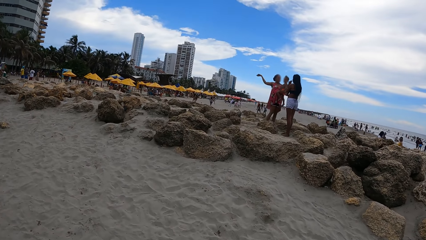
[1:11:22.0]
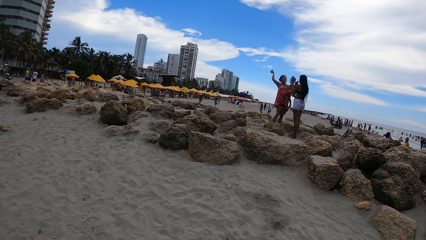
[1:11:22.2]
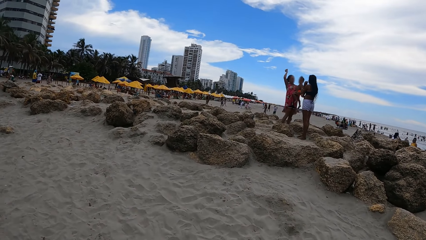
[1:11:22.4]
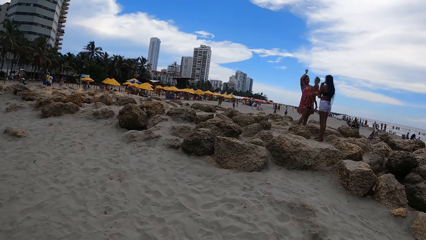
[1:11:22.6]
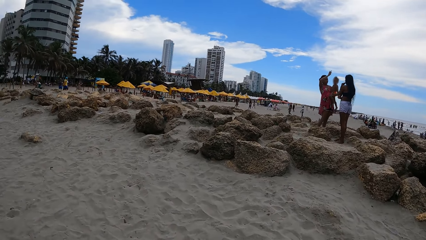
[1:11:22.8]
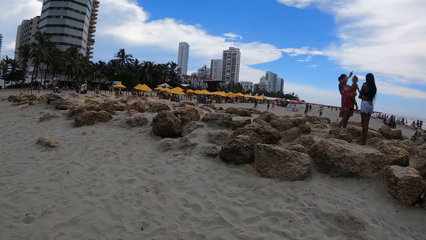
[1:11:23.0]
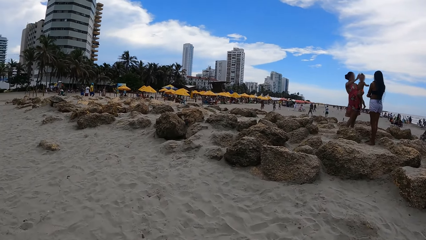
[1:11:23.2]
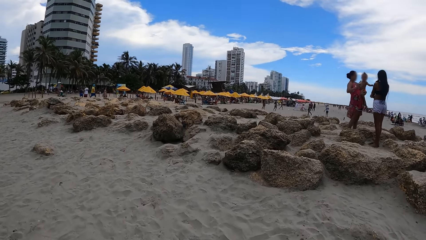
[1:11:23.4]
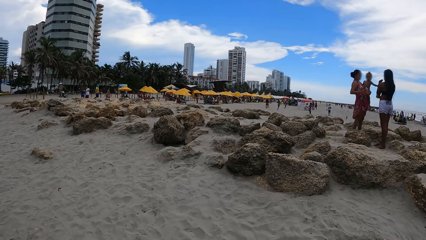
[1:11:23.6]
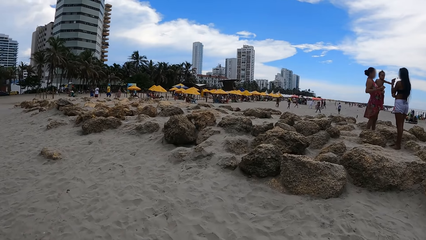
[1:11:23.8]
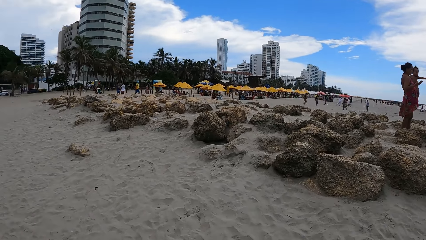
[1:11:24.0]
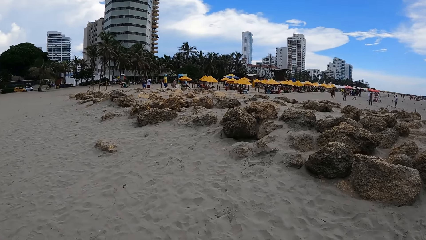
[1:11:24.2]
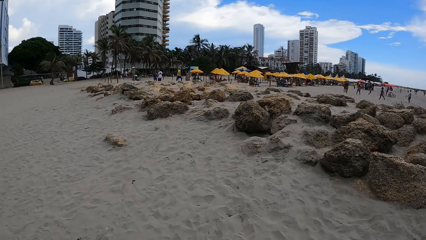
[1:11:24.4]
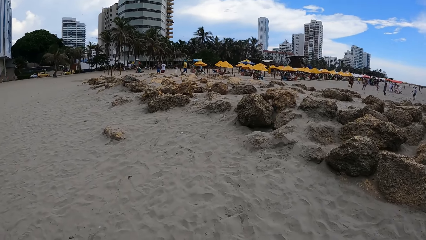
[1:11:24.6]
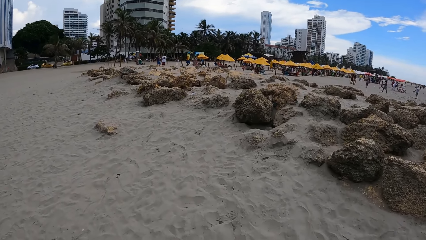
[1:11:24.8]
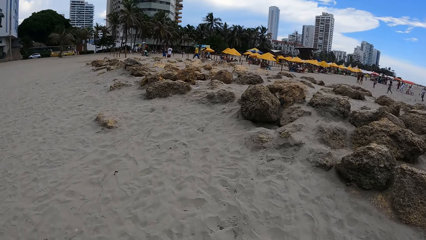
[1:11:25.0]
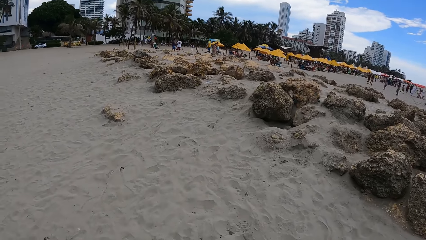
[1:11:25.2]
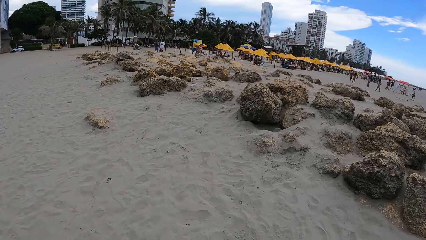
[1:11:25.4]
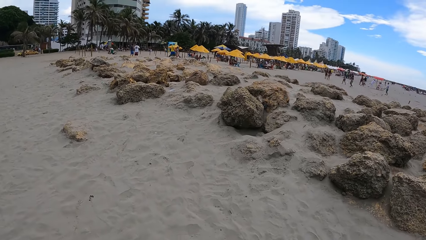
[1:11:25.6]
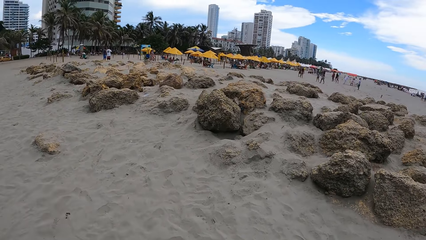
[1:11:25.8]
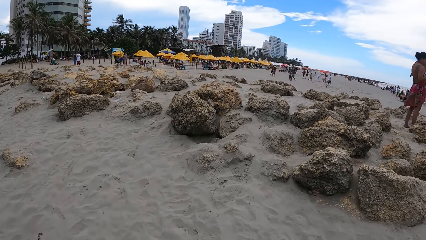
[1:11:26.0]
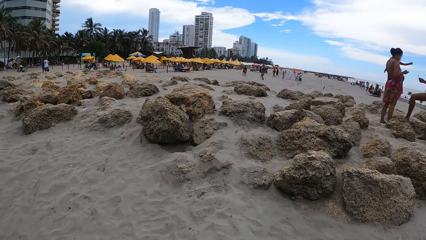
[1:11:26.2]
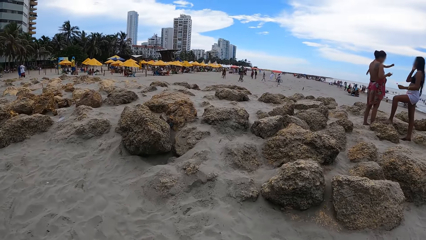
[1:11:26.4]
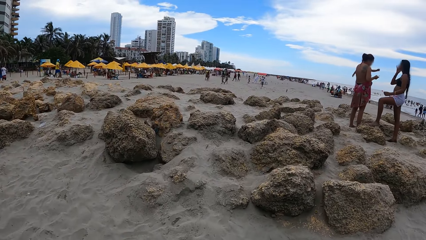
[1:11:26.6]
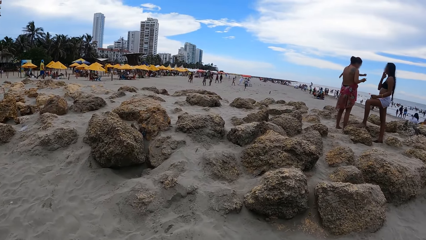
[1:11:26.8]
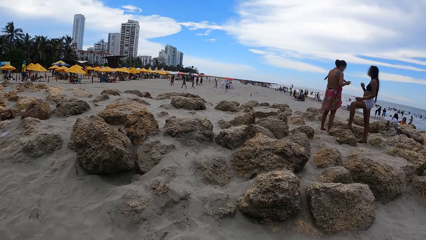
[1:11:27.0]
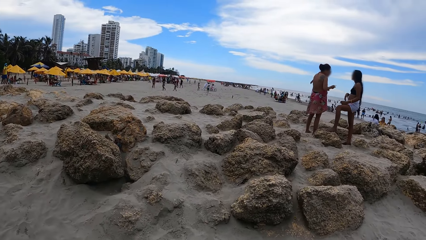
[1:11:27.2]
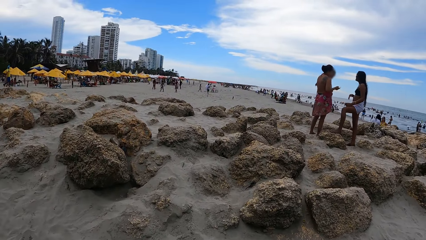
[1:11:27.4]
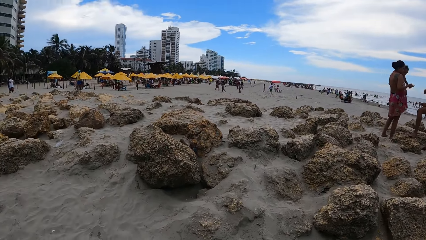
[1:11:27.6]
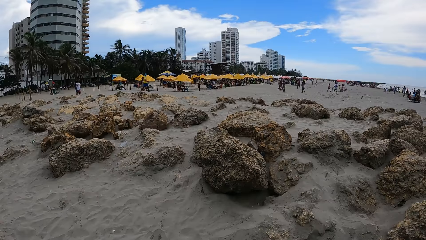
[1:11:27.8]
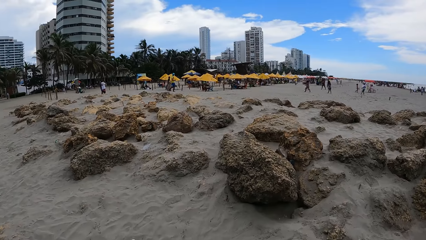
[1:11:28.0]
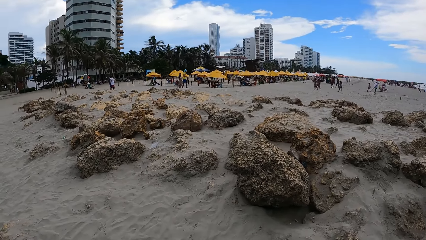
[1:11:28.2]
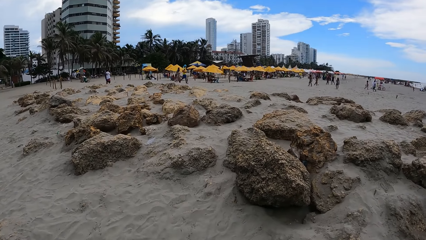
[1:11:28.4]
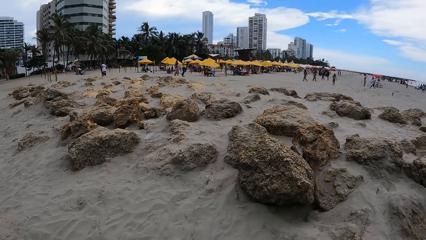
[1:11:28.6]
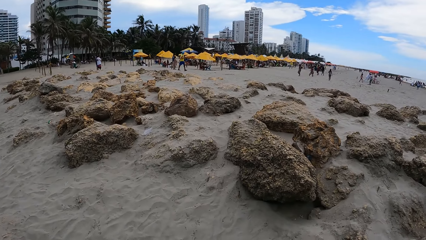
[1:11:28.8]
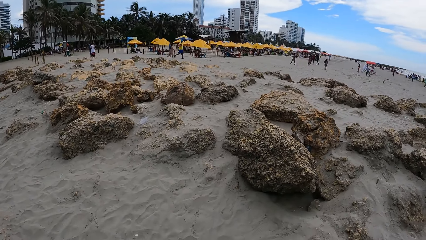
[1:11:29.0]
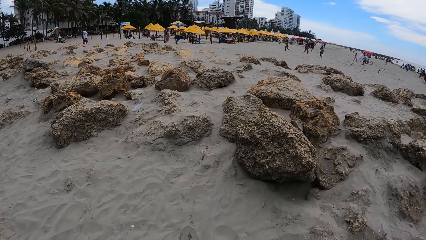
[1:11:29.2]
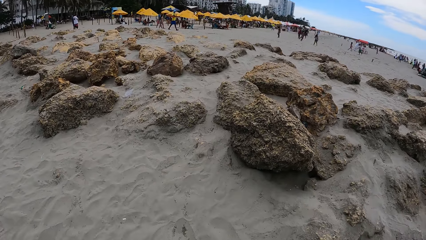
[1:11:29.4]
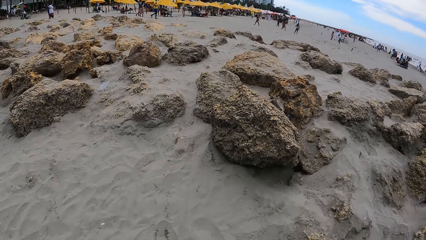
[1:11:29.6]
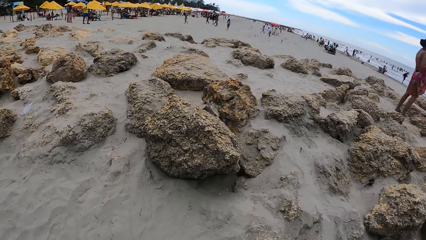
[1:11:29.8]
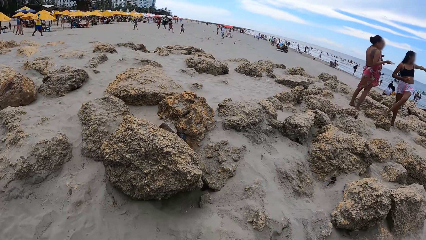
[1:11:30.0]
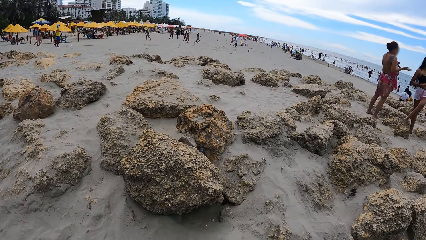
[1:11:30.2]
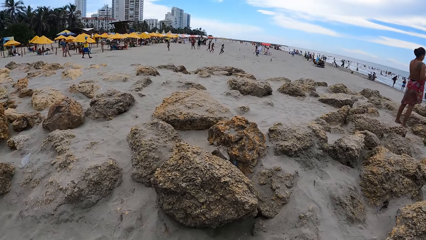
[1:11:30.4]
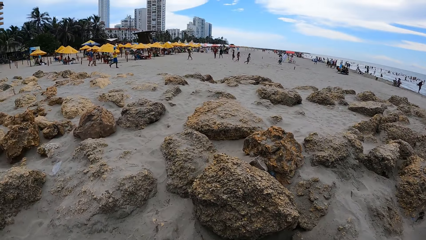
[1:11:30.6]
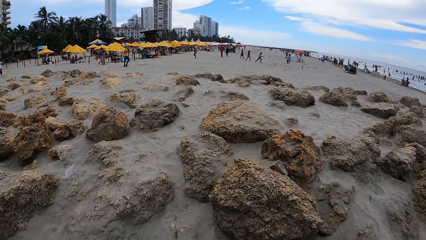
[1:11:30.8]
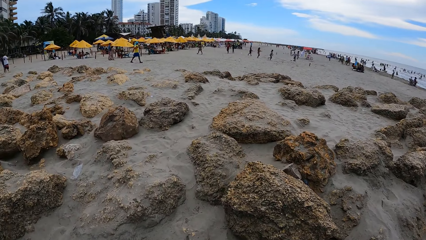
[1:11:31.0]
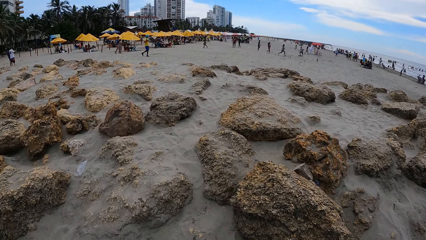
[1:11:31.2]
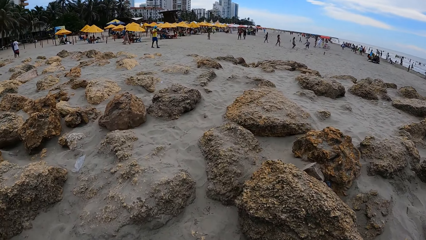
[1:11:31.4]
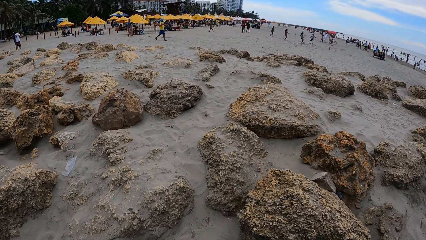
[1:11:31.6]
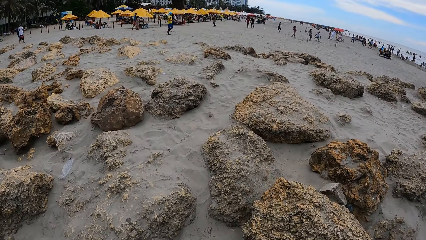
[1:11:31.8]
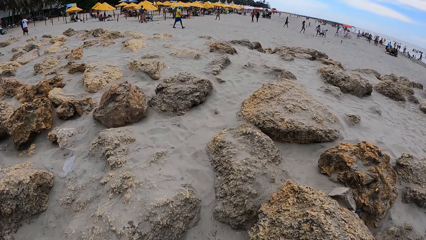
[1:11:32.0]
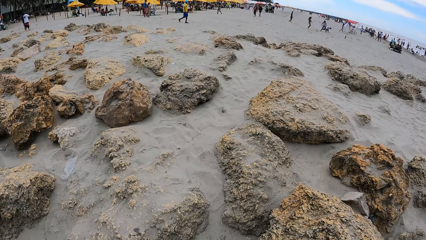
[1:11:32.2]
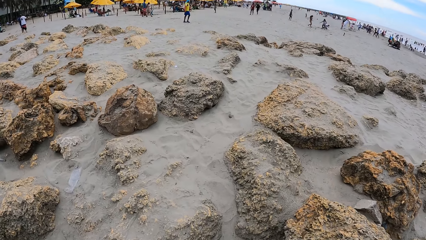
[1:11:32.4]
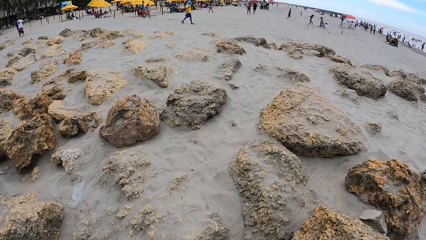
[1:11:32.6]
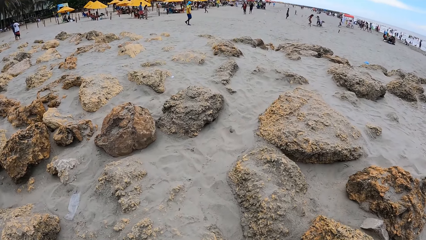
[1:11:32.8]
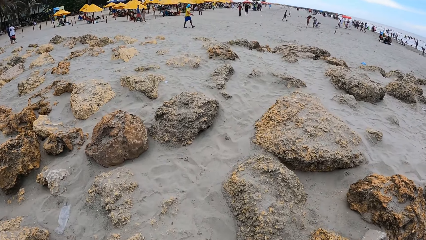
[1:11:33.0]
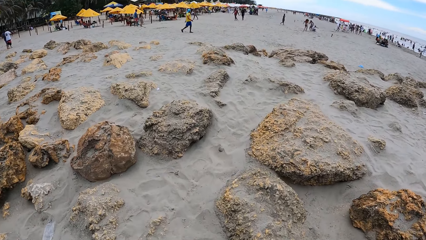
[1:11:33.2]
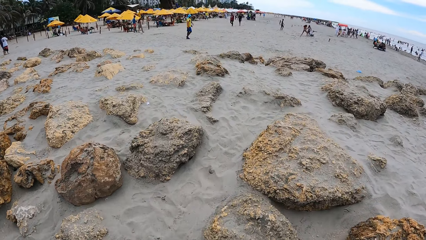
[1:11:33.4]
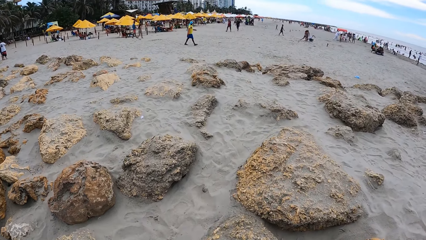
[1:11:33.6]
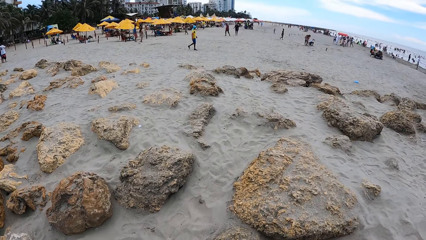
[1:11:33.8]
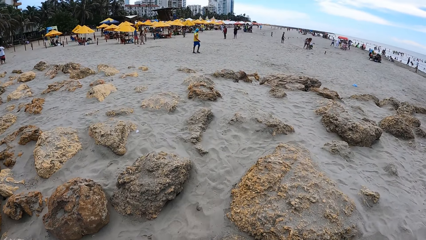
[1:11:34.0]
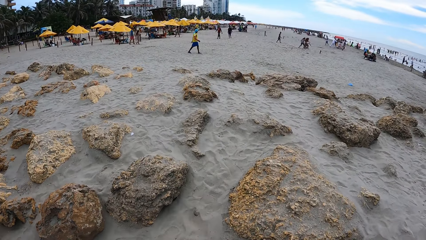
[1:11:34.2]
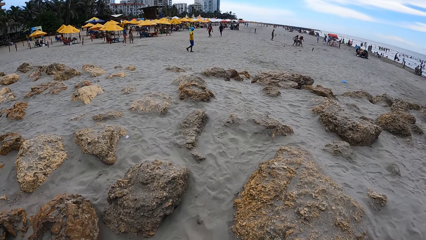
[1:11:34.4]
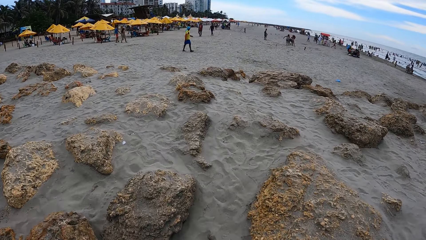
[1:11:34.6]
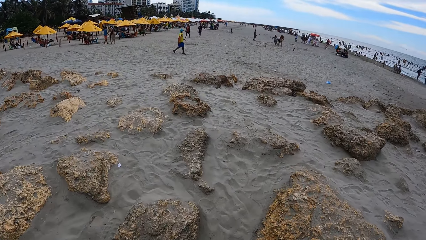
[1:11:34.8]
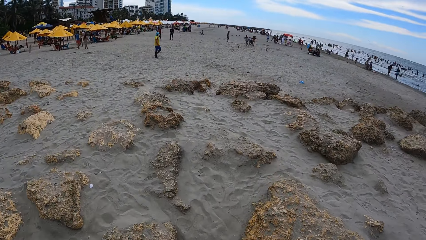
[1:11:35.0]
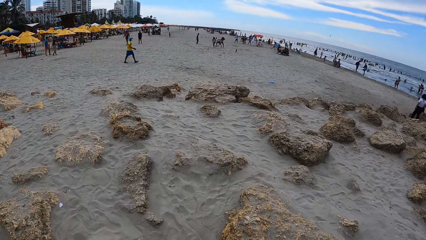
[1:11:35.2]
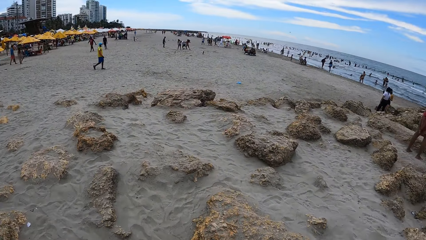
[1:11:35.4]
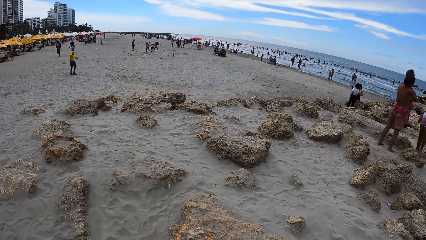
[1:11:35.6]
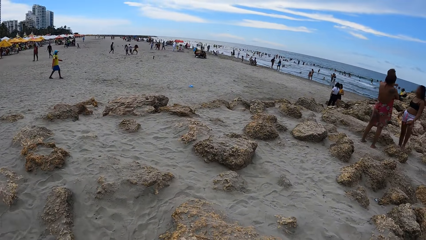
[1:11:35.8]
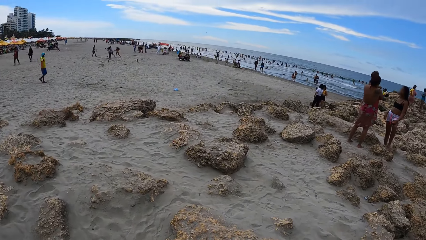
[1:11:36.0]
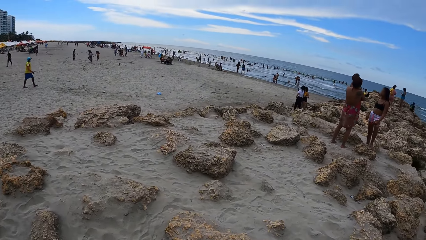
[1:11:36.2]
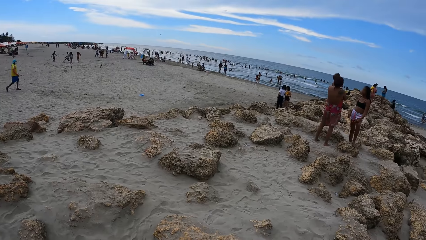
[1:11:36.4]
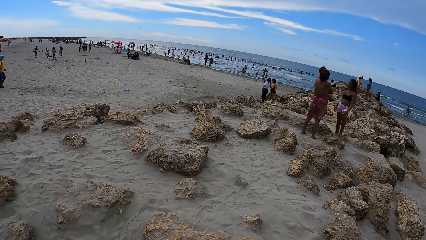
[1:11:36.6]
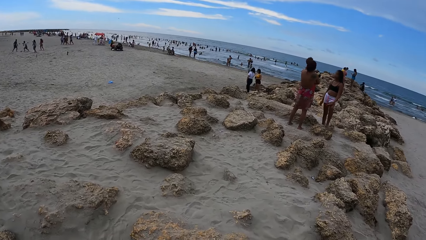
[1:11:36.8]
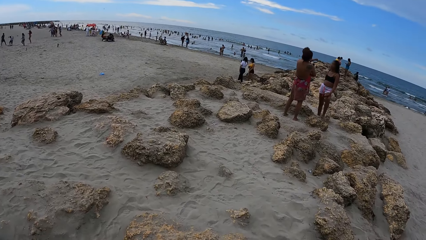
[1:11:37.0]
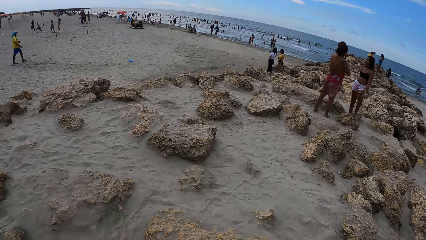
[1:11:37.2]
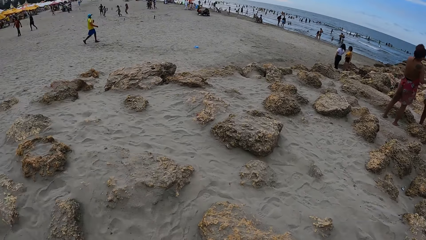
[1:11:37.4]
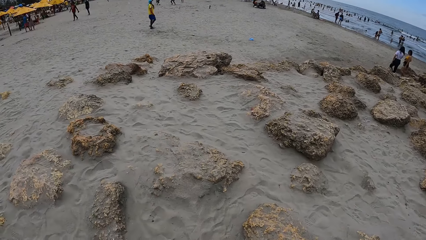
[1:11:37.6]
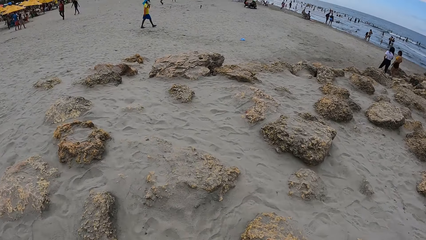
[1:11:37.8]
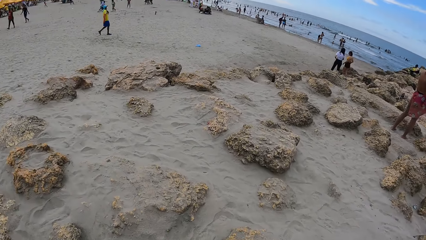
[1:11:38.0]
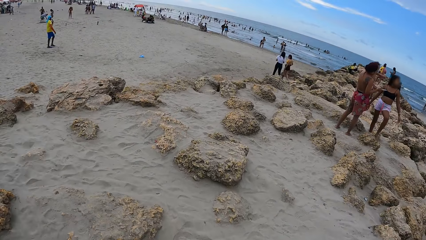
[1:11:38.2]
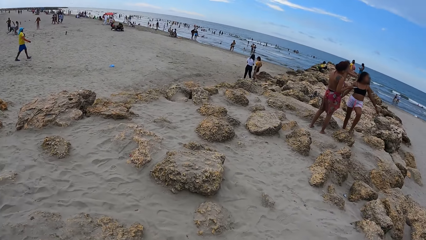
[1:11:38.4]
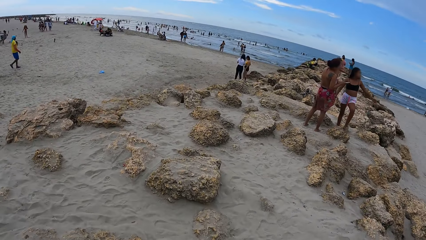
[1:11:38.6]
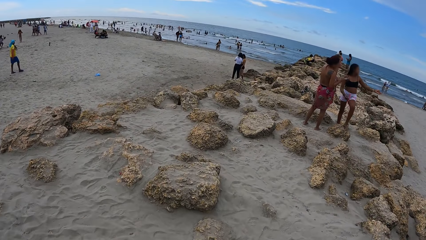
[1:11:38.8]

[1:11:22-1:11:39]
The camera wearer looks at rocks.
